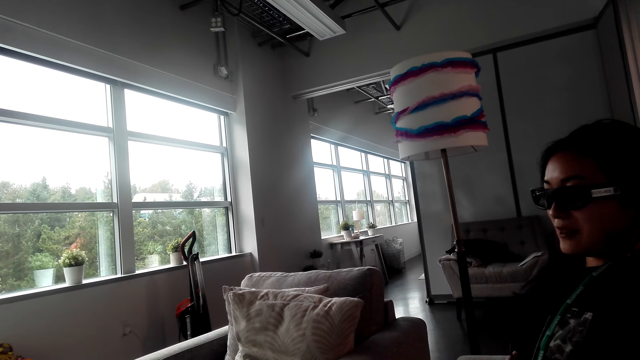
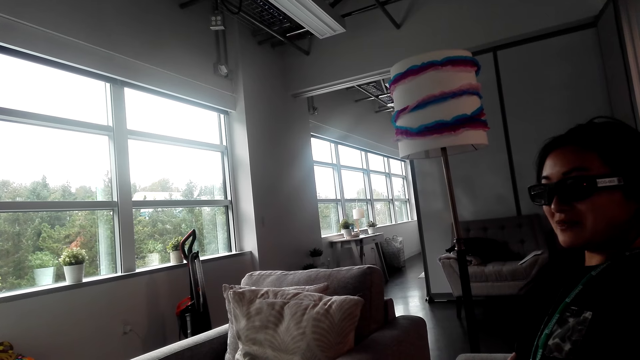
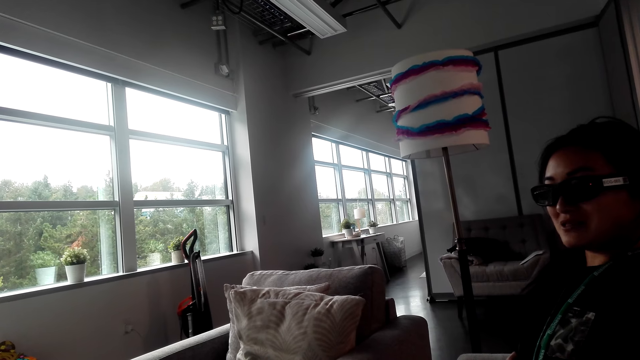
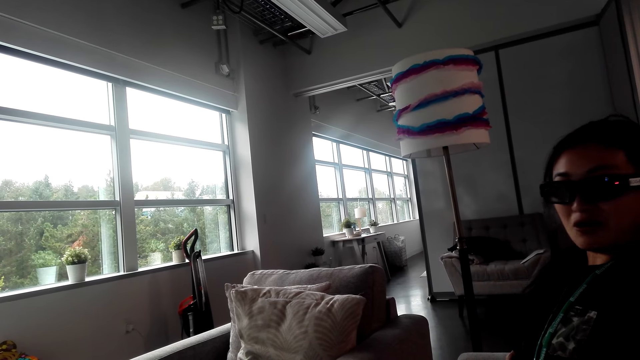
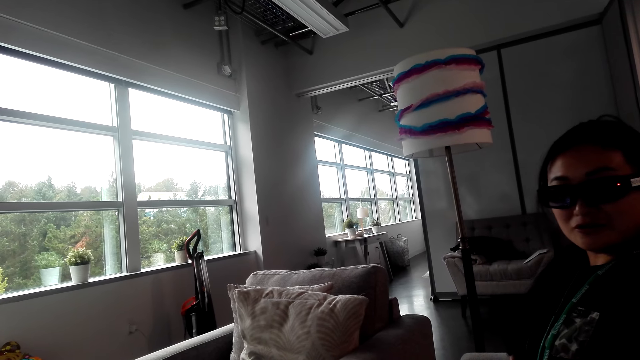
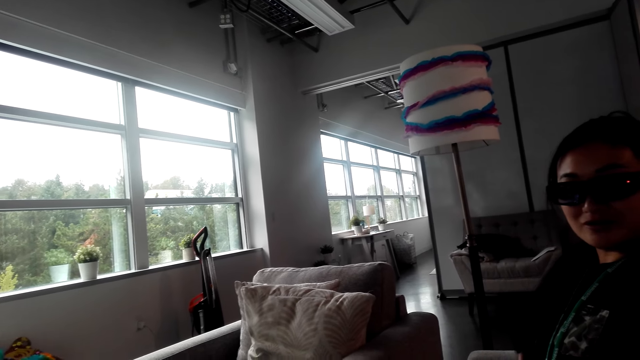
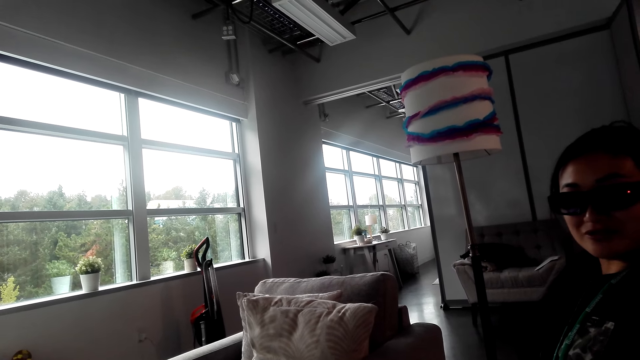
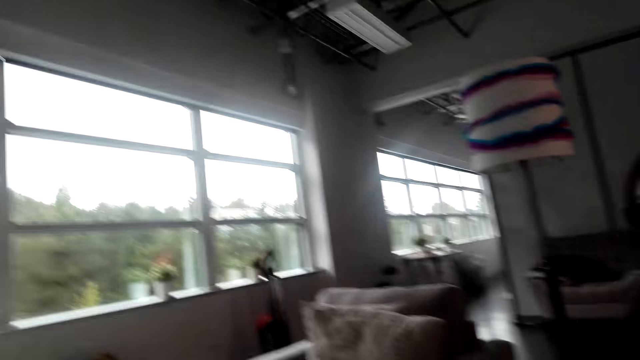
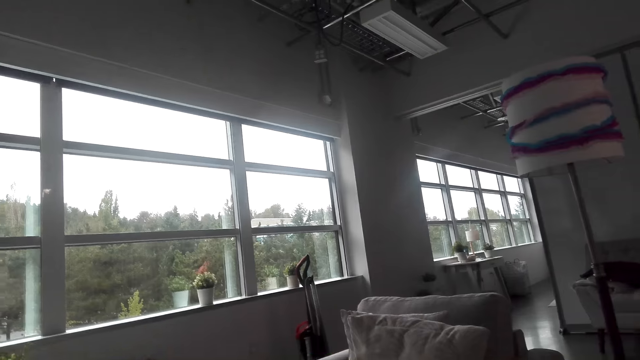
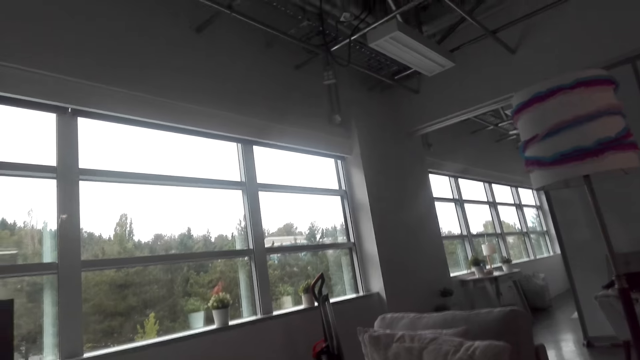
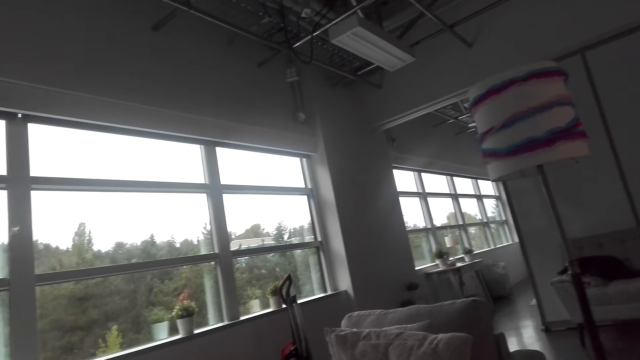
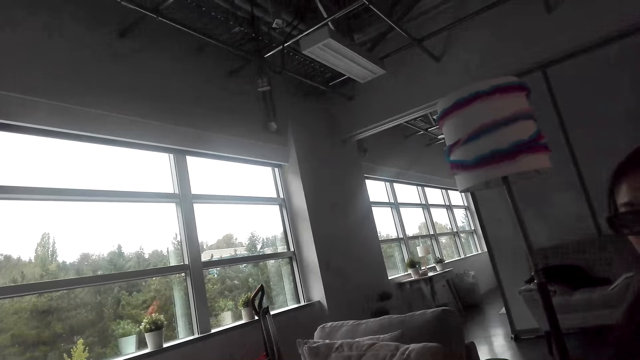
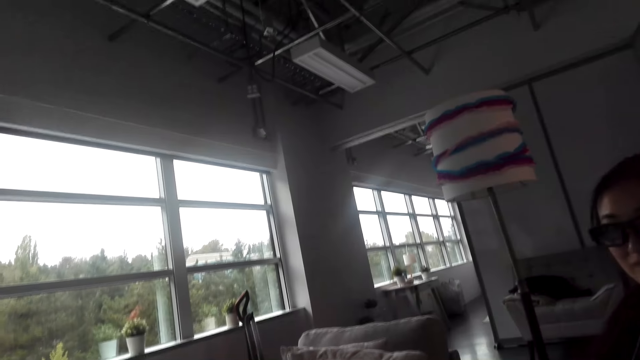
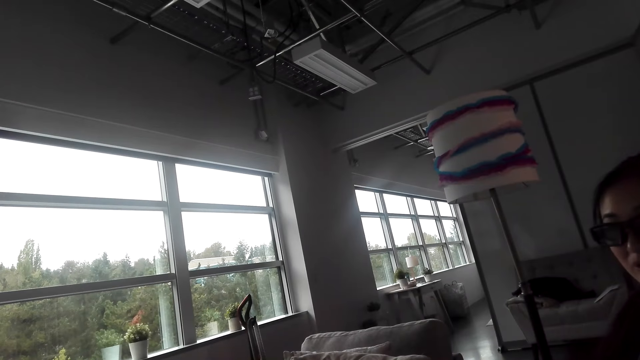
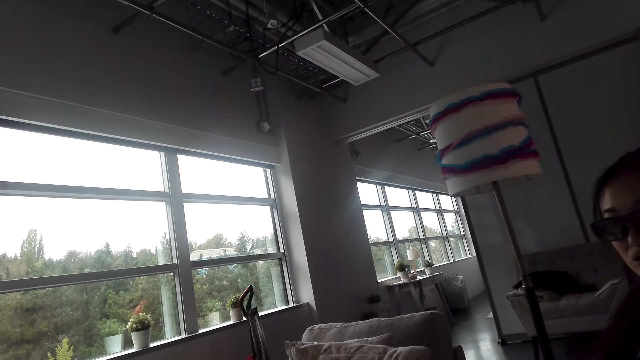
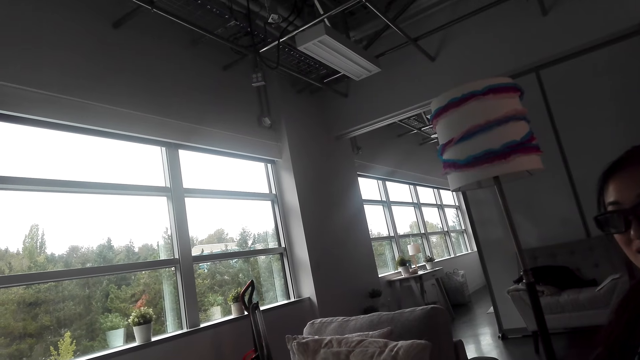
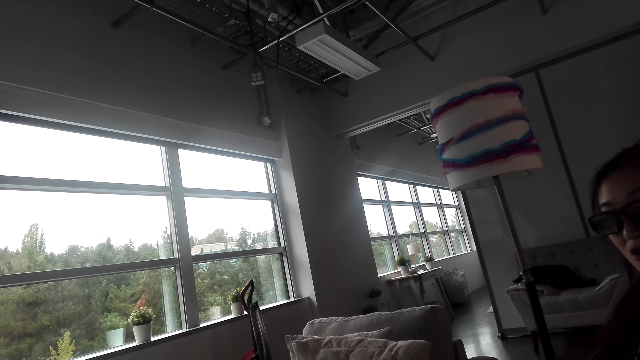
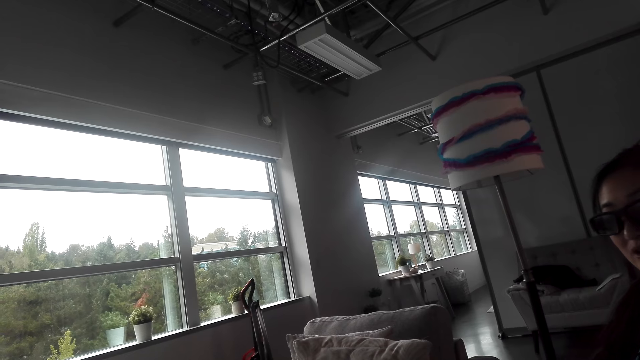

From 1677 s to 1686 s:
The camera wearer converses with the woman. The woman converses with the camera wearer.

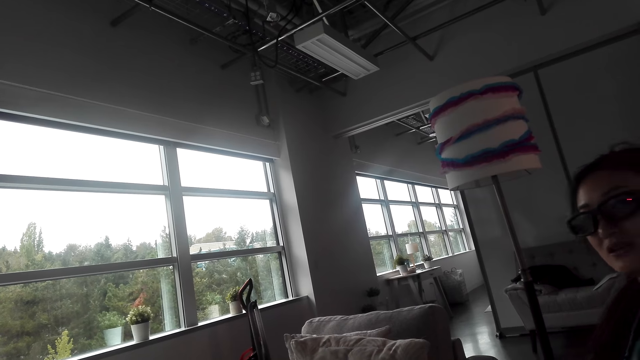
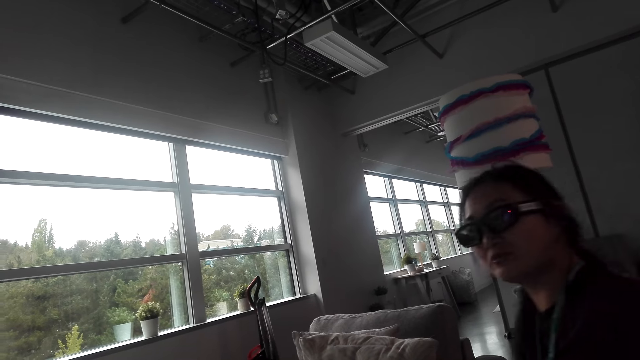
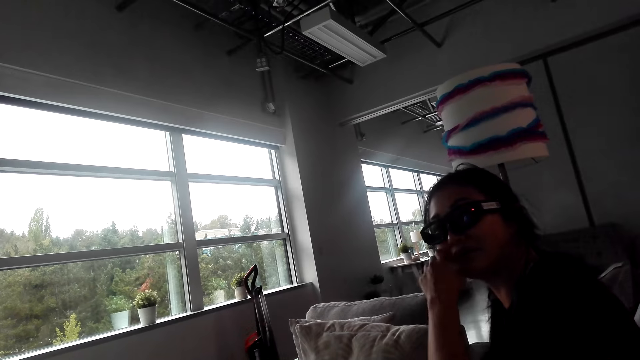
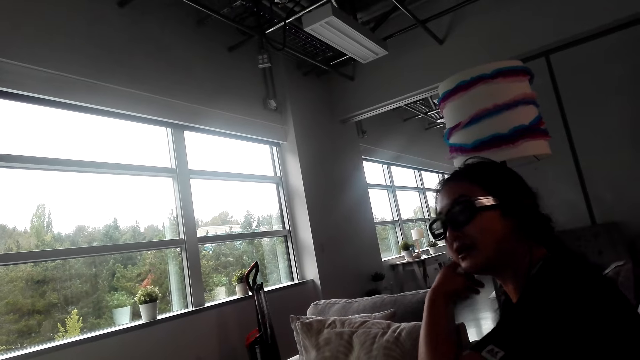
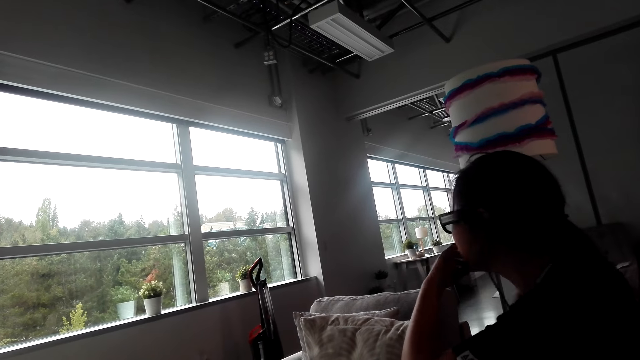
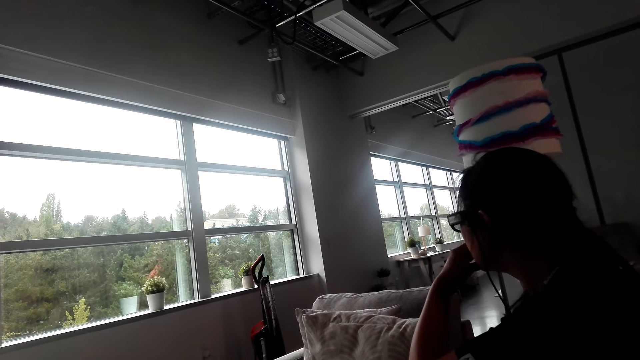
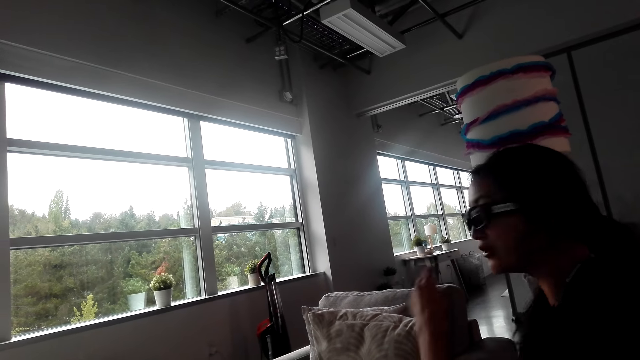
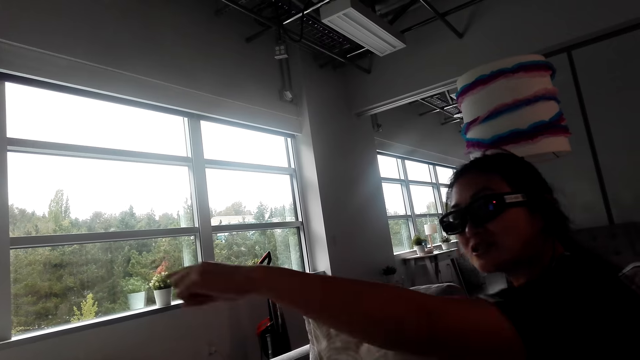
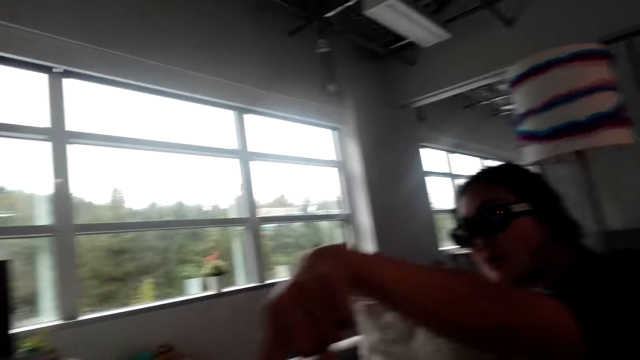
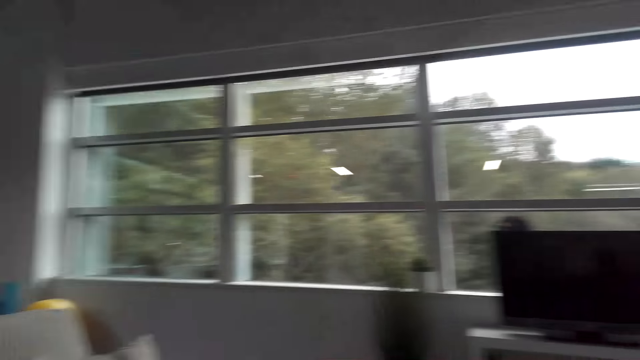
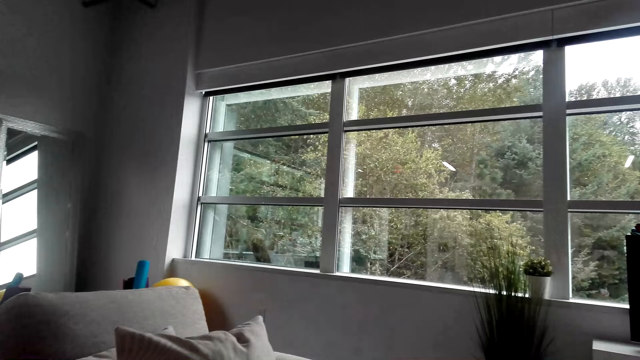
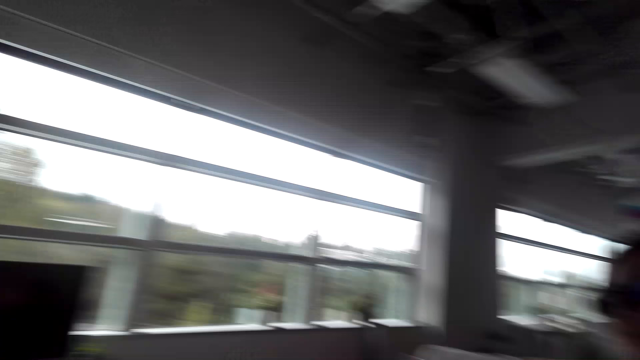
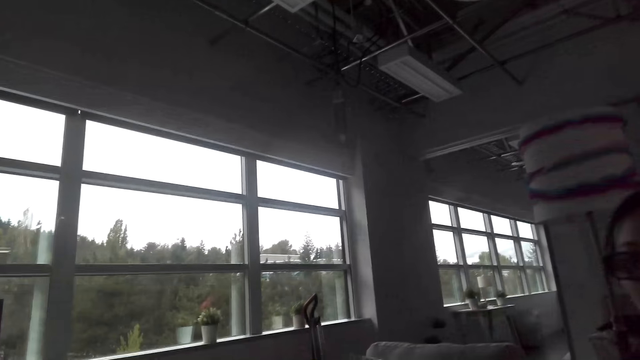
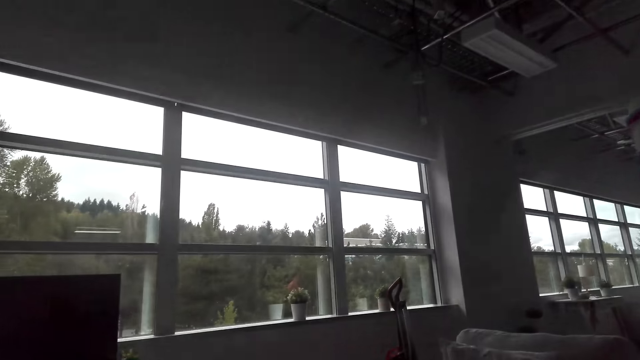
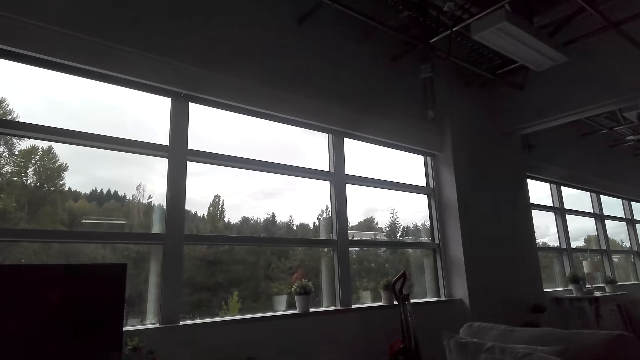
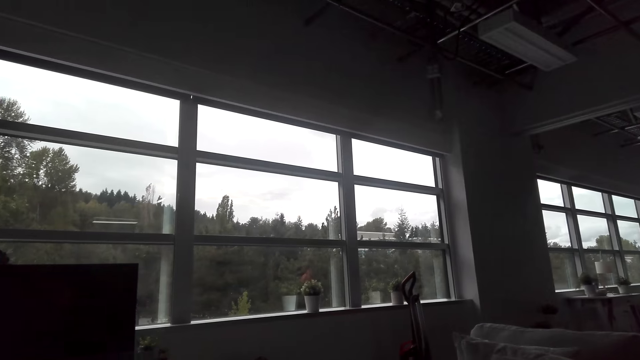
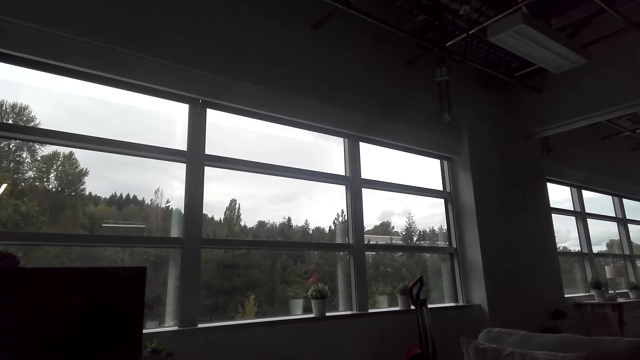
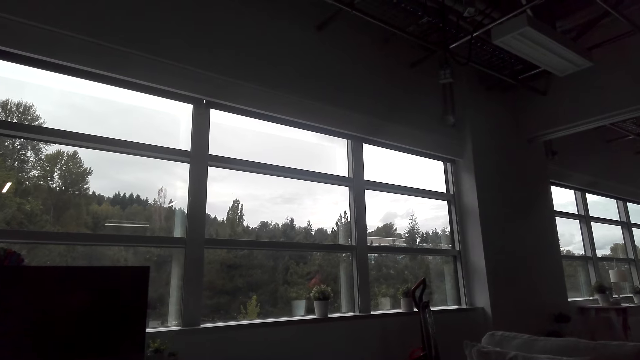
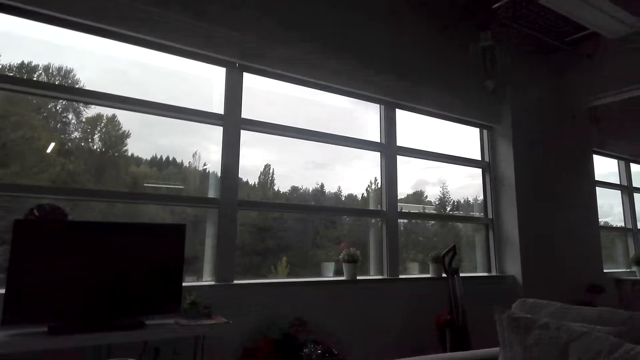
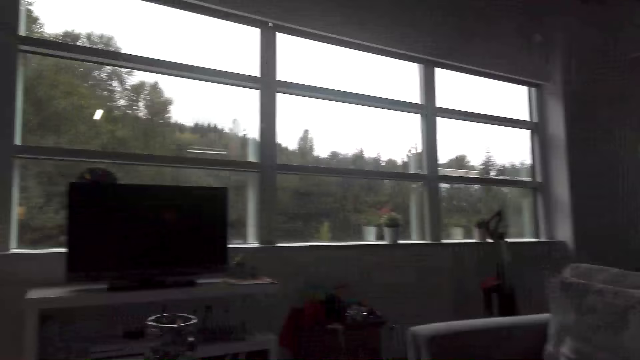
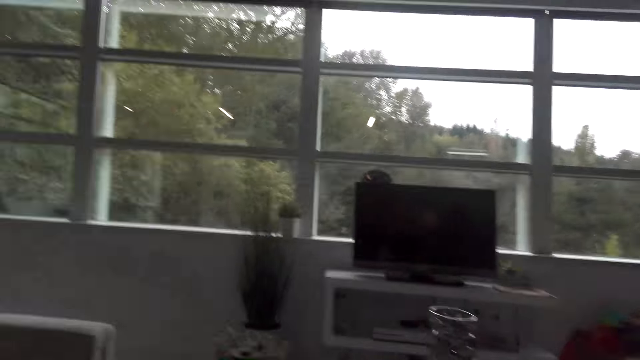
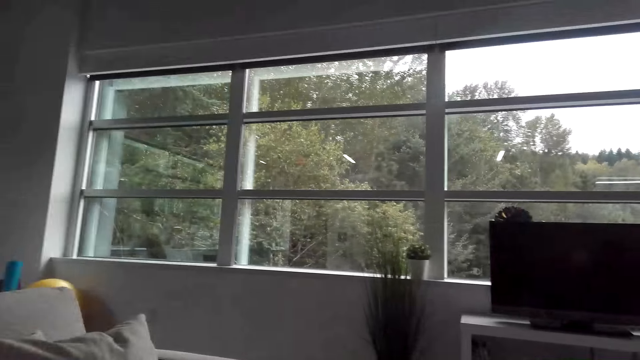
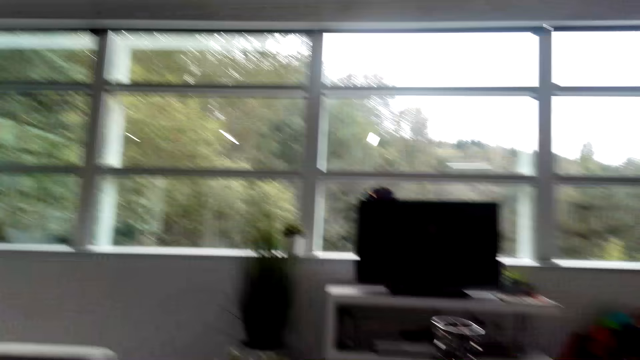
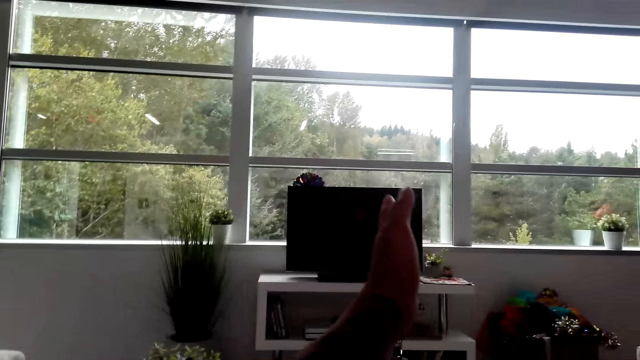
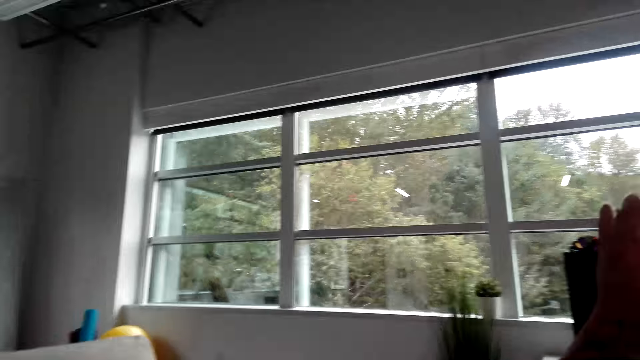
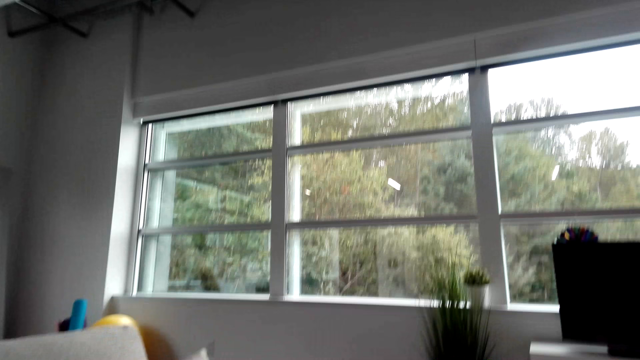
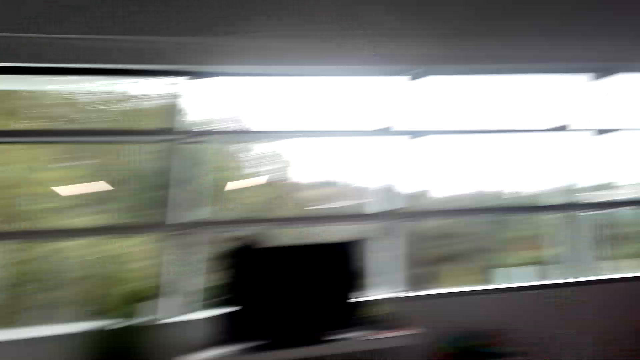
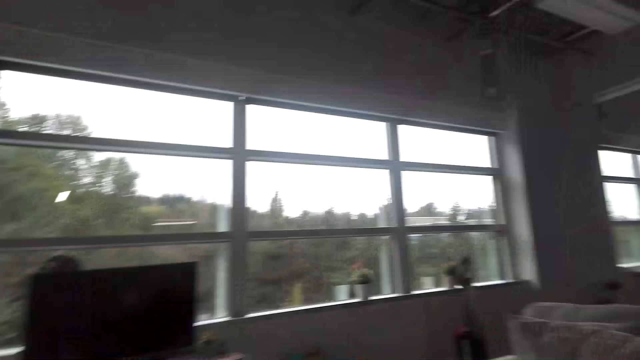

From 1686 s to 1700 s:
The woman touches a cheek and moves a hand. The camera wearer converses with the woman. They move a hand.
